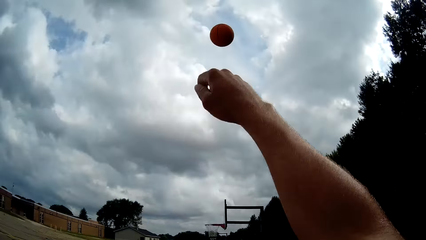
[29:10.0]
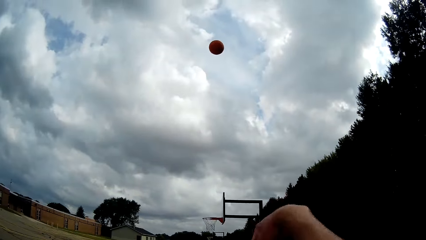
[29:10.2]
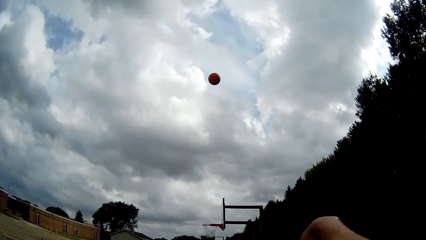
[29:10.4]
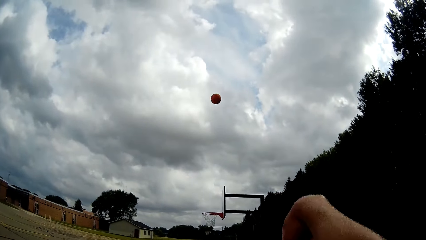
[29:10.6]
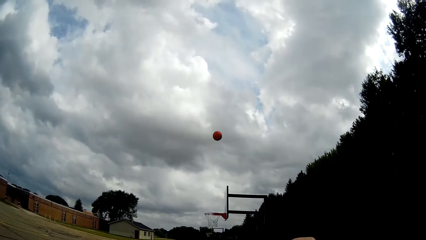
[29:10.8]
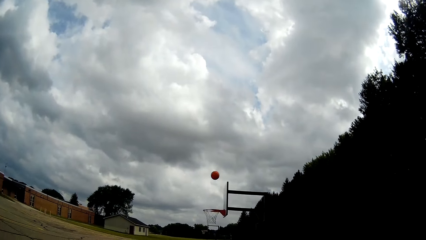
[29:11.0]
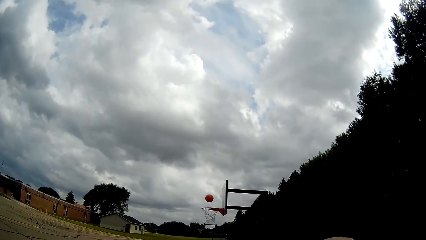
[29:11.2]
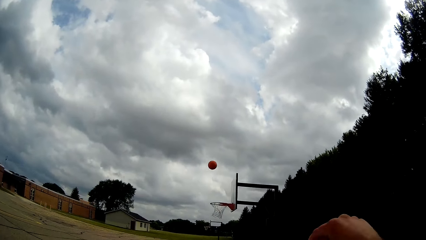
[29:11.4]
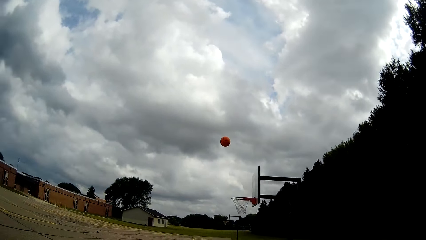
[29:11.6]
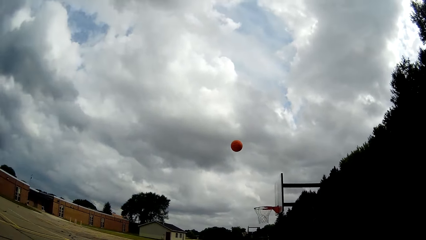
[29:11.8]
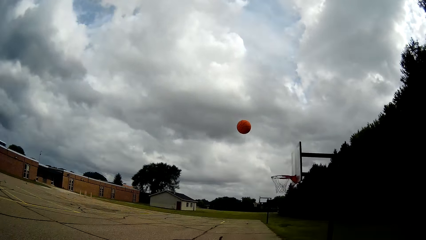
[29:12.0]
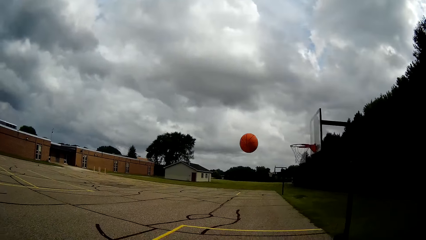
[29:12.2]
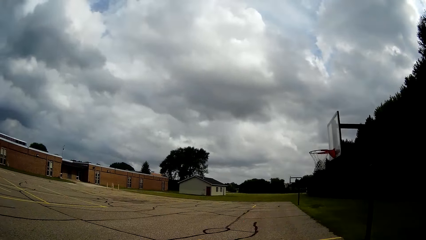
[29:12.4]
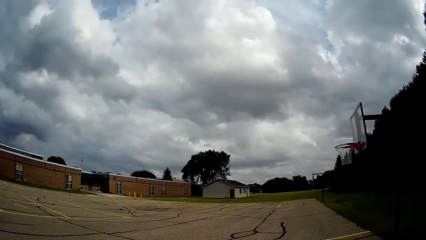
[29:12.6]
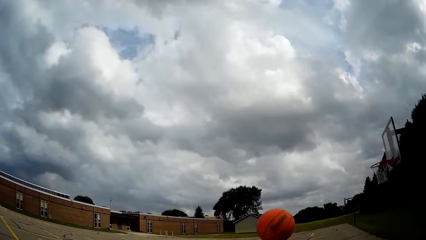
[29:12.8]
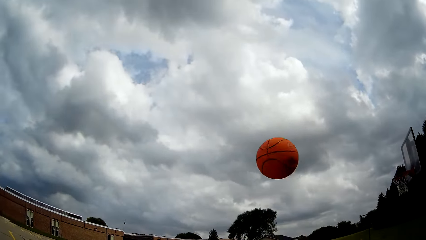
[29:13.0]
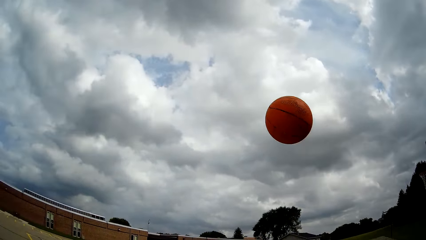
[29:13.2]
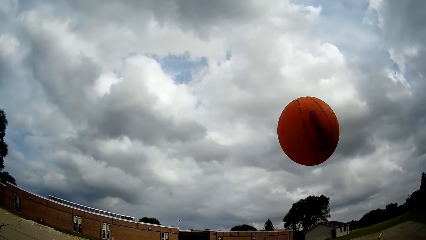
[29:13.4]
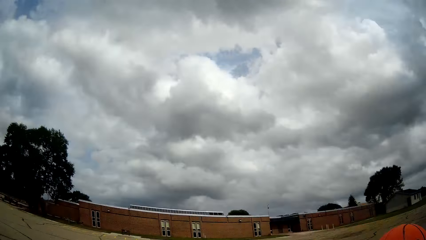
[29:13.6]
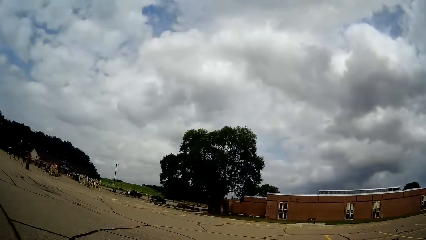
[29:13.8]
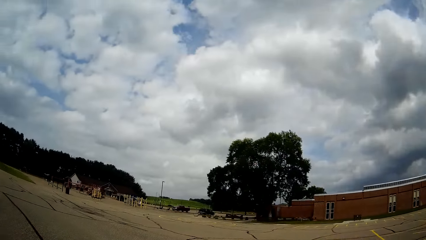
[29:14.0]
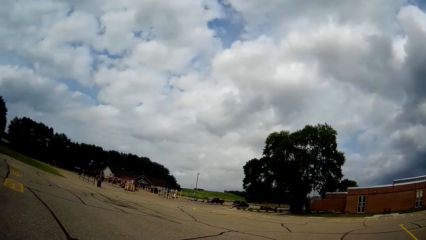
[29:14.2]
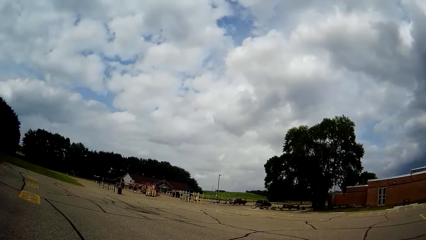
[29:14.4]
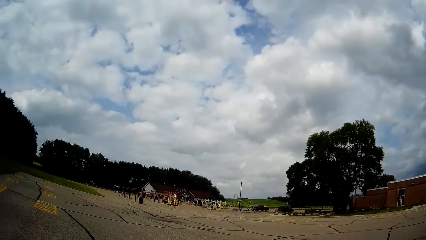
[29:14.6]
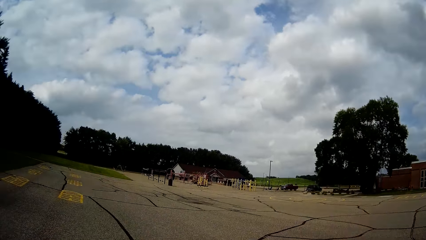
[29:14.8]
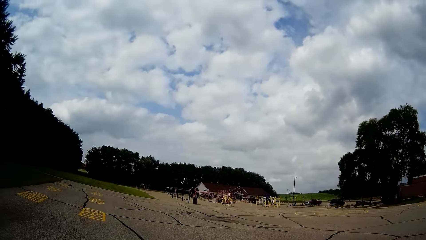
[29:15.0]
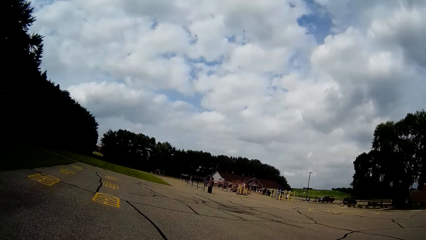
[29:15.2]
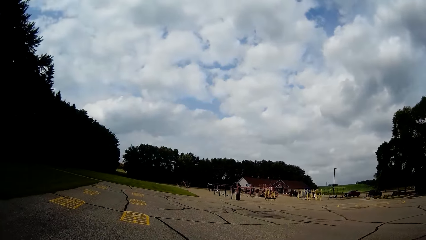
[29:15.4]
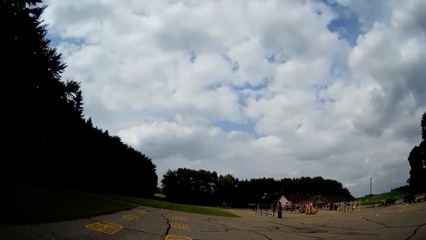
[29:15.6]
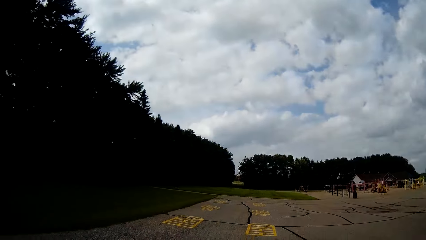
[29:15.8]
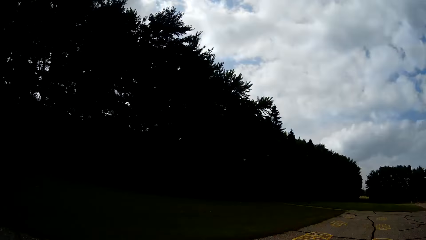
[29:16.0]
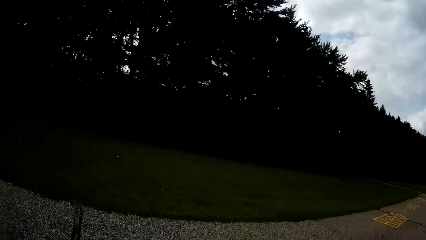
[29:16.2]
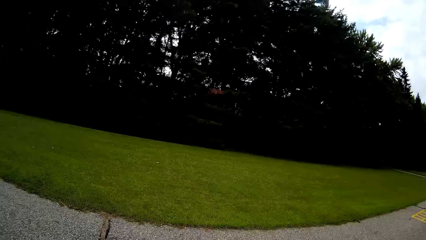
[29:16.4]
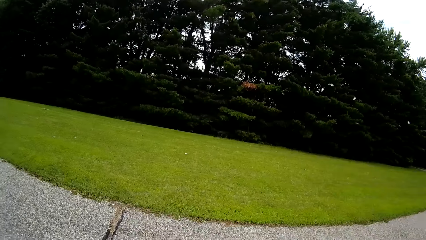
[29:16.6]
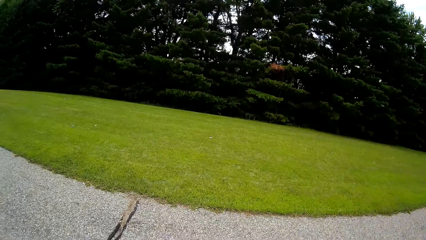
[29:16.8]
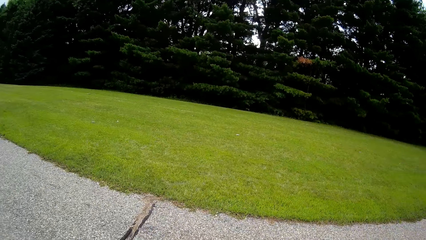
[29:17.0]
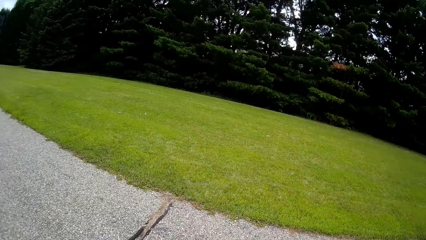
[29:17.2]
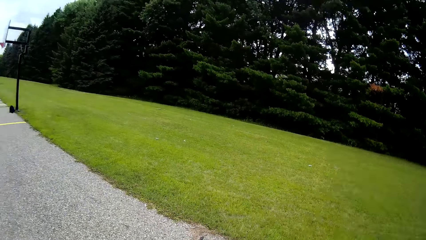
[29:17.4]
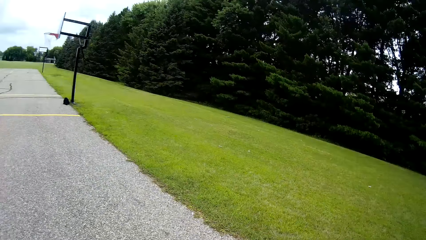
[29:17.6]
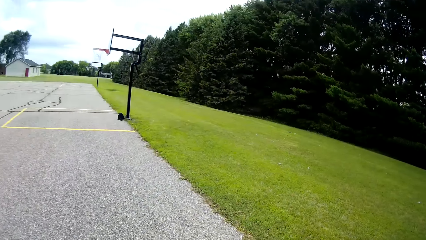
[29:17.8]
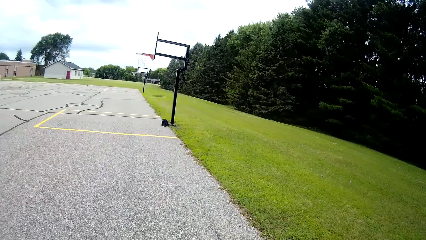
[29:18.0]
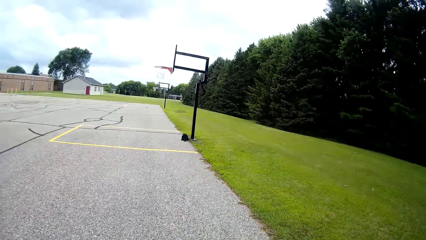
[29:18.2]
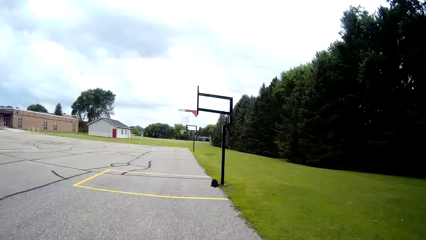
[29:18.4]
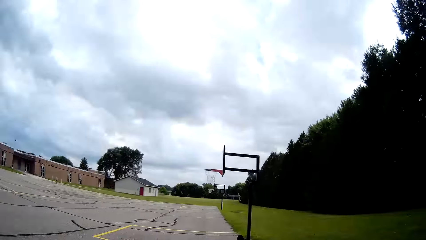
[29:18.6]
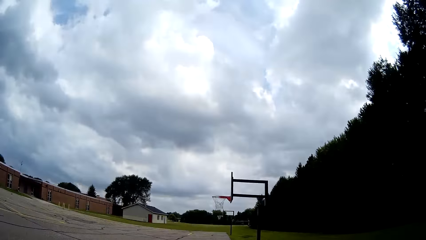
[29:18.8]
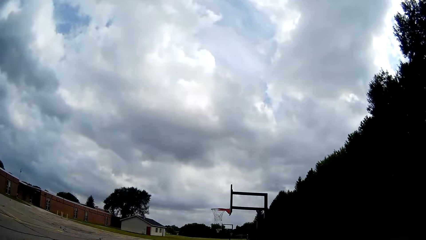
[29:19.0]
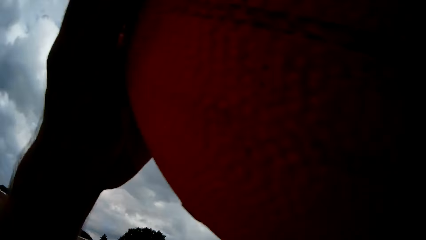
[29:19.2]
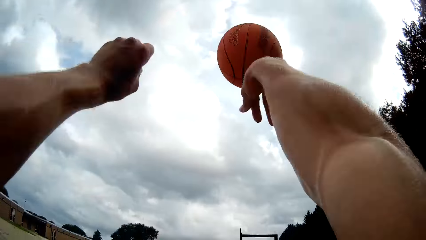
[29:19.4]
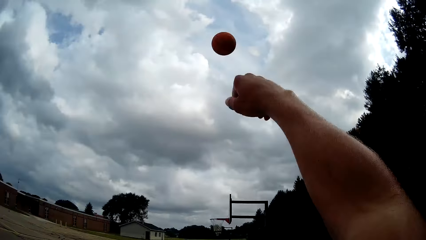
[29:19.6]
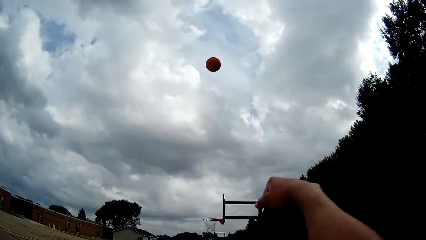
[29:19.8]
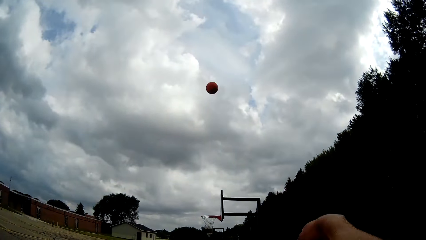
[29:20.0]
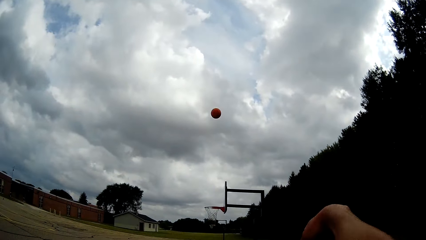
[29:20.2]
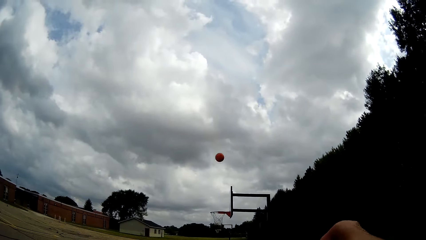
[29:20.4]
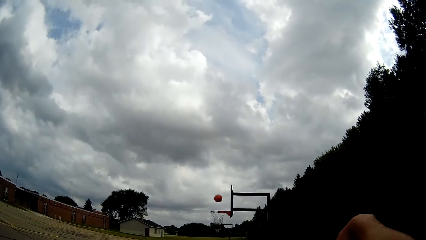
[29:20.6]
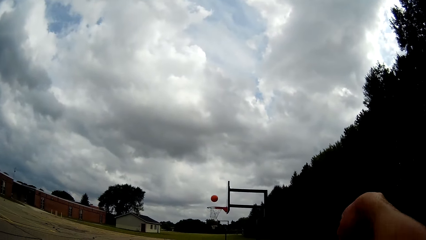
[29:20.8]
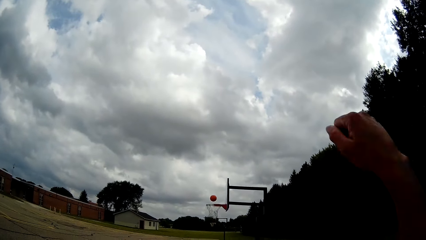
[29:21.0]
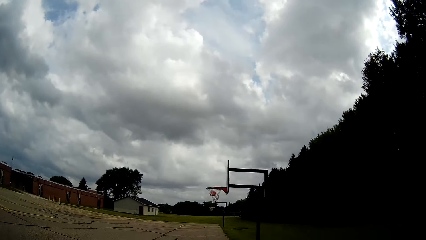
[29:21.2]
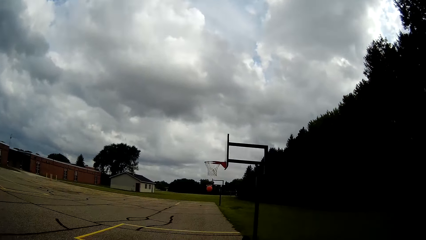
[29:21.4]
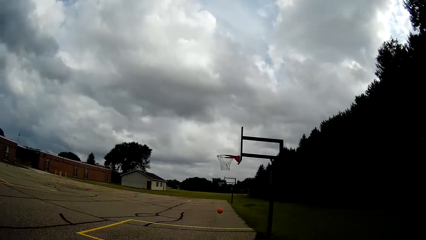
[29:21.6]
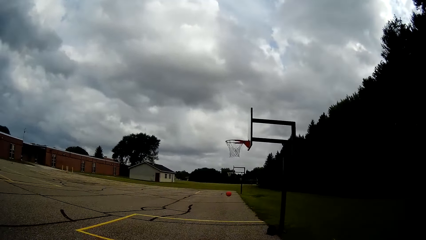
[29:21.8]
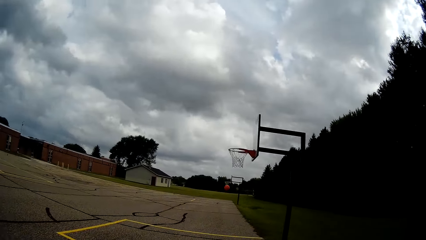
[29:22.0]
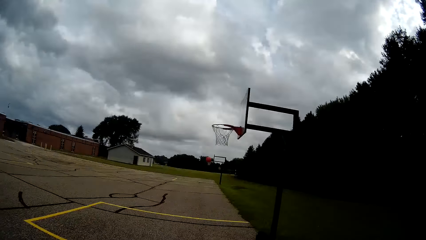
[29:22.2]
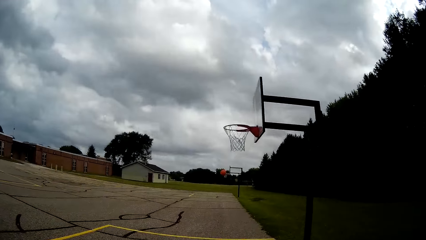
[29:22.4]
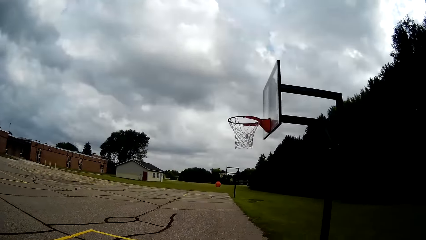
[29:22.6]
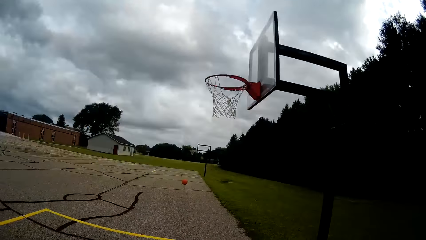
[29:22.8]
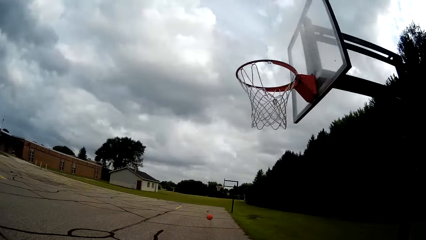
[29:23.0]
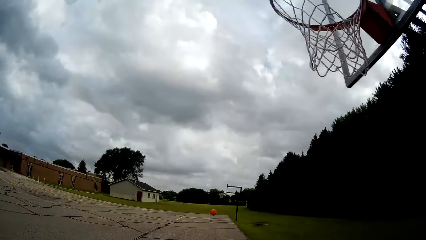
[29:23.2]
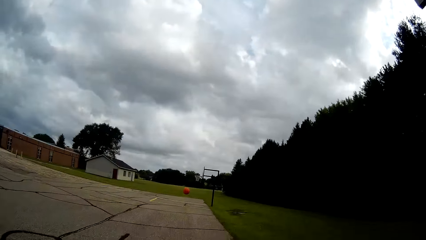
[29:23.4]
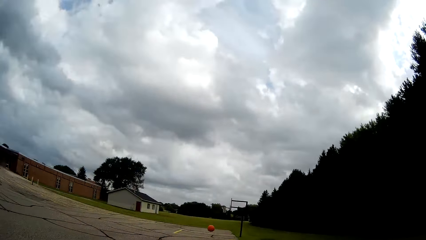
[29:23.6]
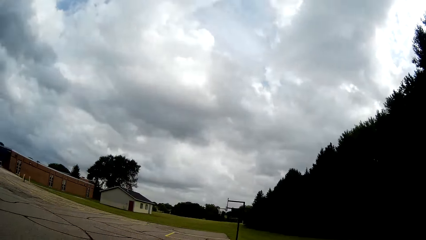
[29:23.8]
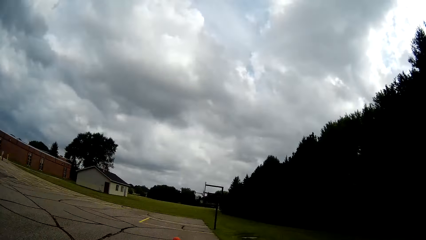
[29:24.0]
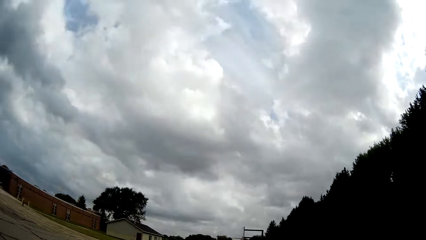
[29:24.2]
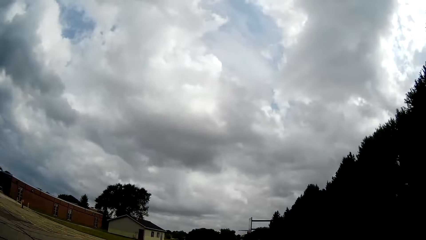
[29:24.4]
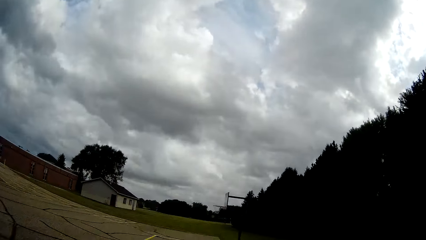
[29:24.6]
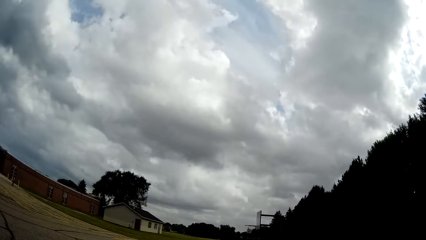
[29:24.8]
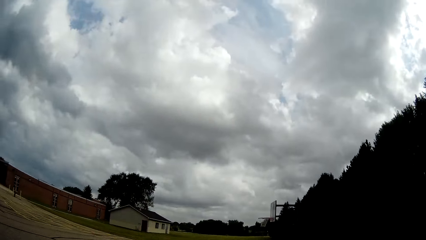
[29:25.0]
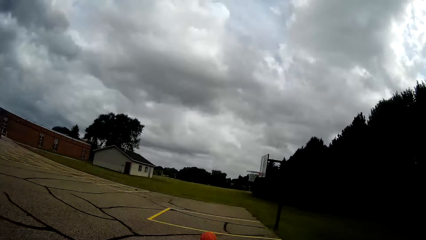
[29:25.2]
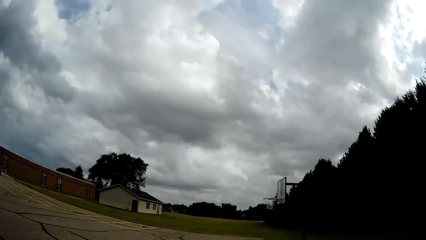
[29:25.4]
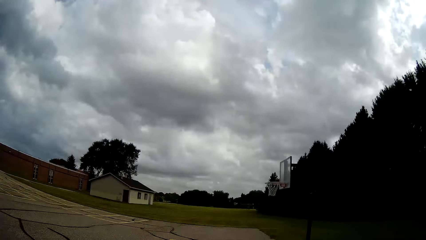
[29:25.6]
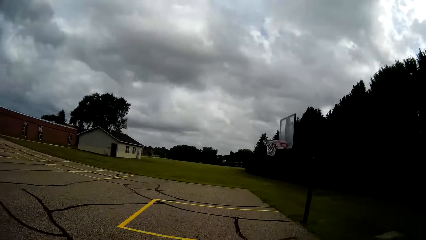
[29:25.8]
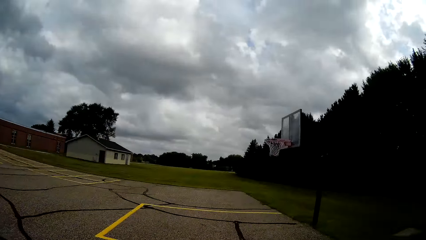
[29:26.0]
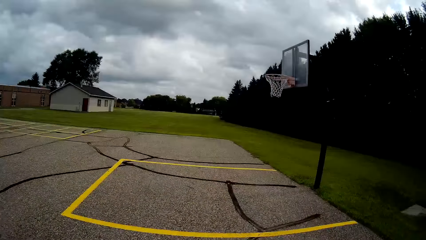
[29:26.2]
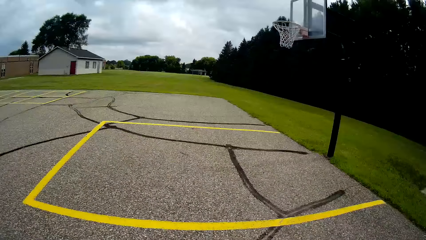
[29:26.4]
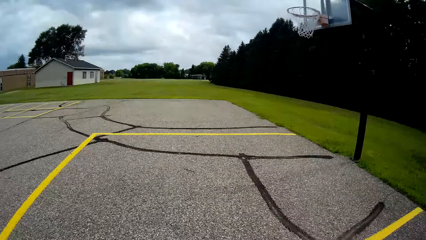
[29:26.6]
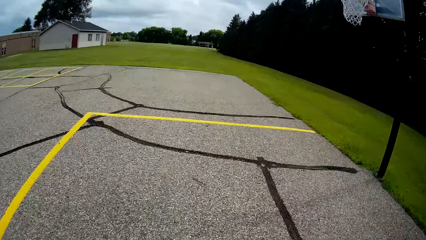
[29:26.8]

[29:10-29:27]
The camera wearer throws the basketball with his two hands towards the basketball net. He catches the basketball with his two hands. He bounces the ball on the ground. He throws the basketball with his two hands towards the basketball net. He runs after the ball.
